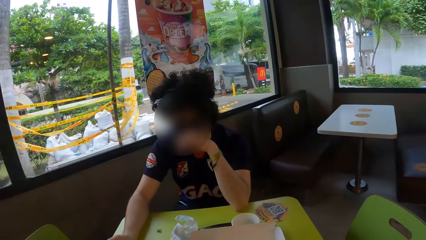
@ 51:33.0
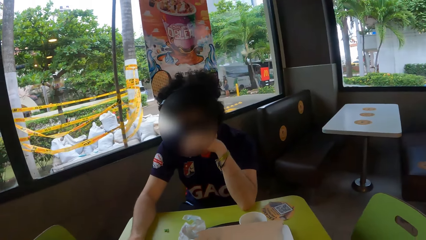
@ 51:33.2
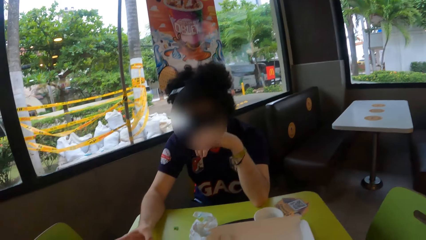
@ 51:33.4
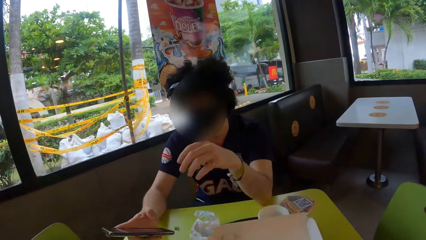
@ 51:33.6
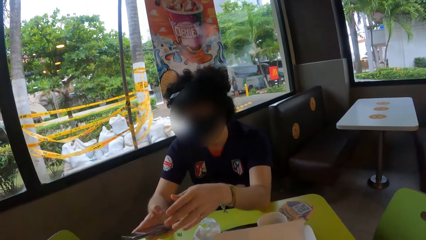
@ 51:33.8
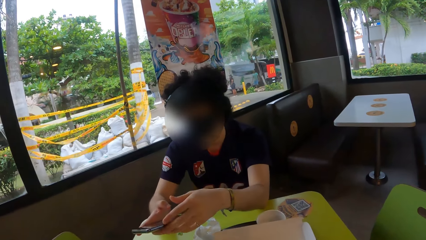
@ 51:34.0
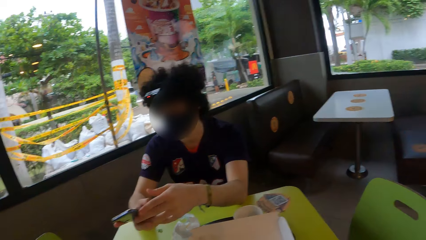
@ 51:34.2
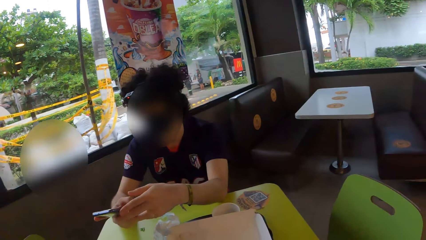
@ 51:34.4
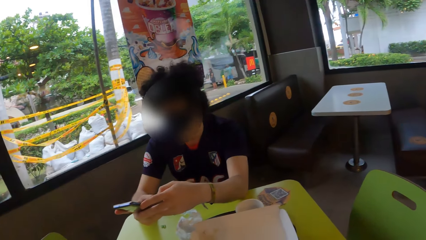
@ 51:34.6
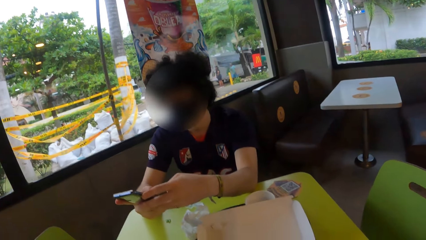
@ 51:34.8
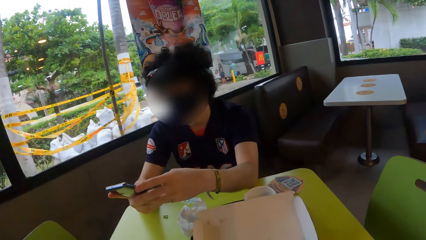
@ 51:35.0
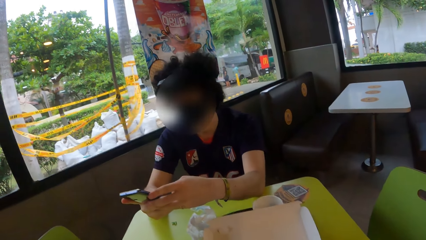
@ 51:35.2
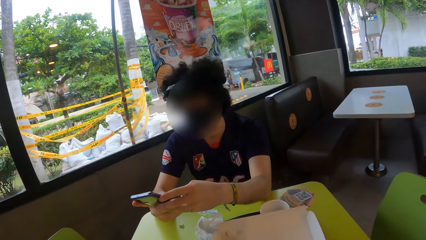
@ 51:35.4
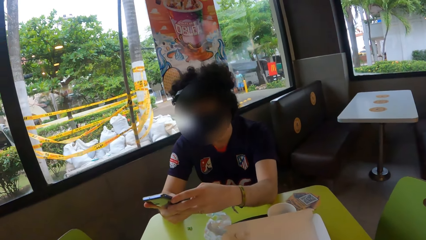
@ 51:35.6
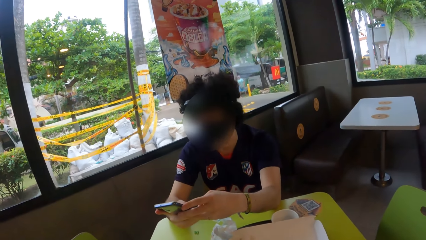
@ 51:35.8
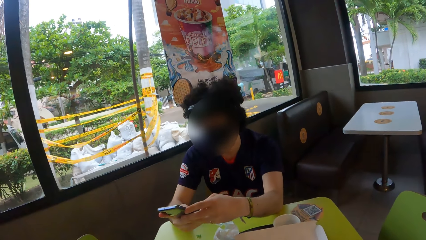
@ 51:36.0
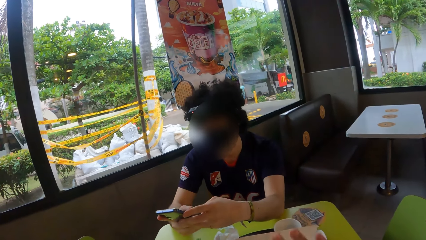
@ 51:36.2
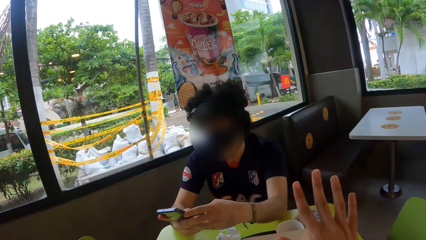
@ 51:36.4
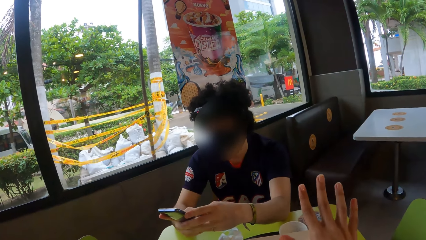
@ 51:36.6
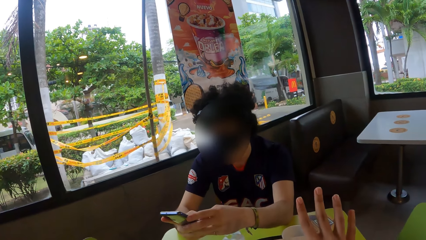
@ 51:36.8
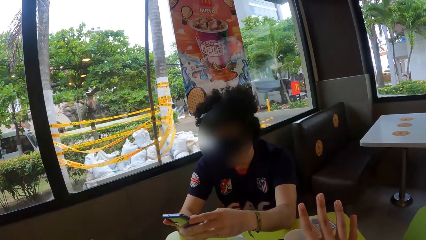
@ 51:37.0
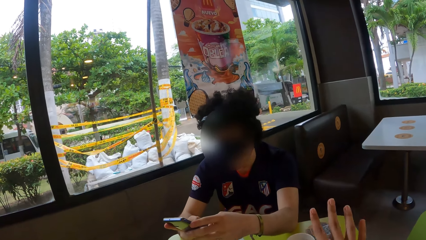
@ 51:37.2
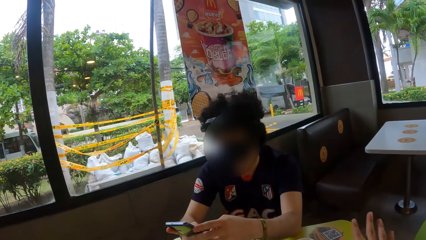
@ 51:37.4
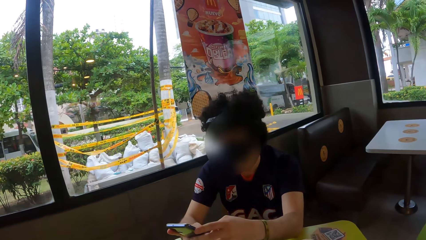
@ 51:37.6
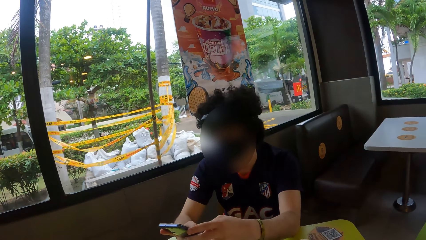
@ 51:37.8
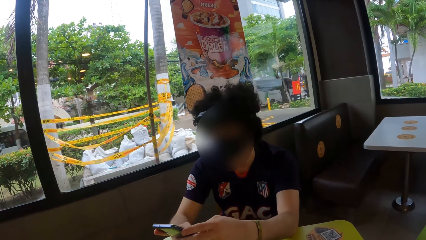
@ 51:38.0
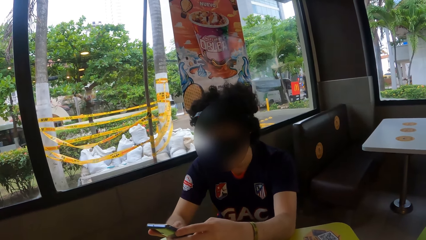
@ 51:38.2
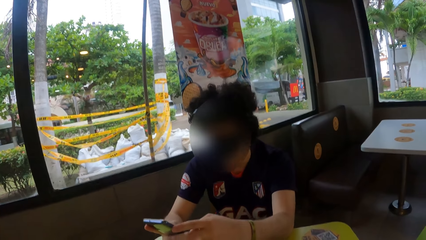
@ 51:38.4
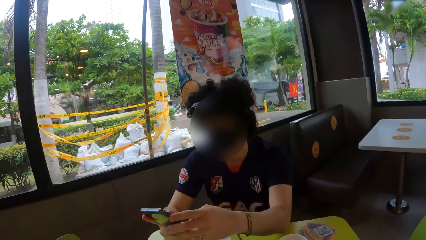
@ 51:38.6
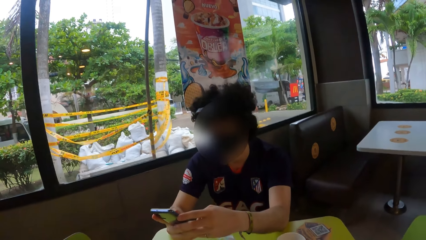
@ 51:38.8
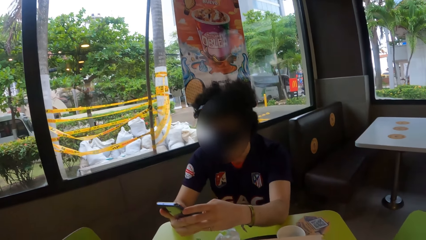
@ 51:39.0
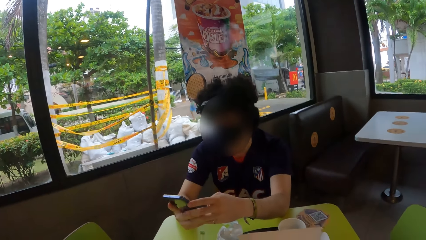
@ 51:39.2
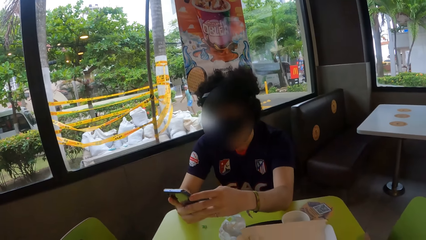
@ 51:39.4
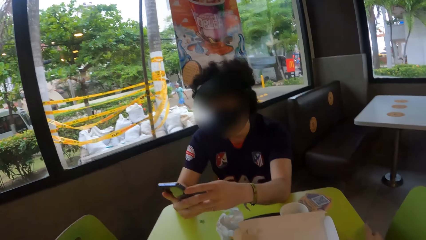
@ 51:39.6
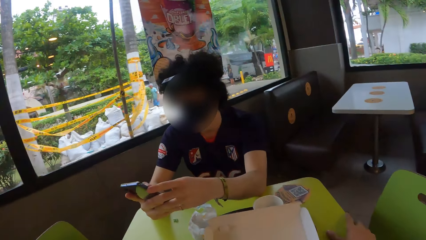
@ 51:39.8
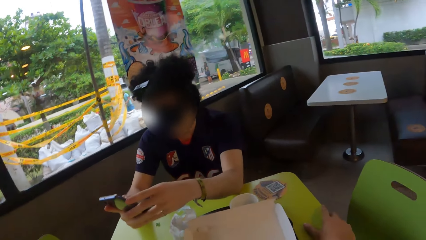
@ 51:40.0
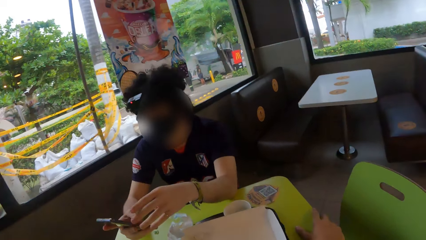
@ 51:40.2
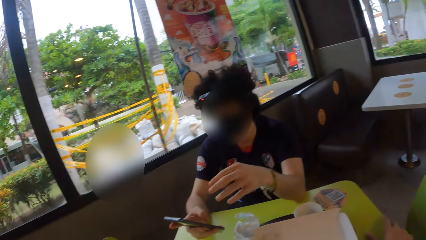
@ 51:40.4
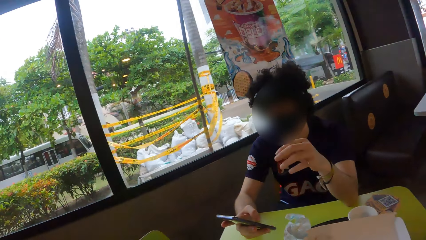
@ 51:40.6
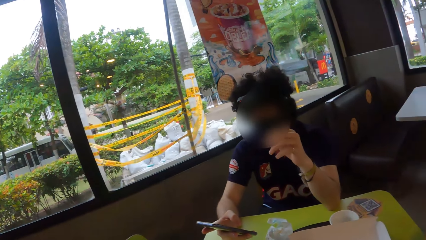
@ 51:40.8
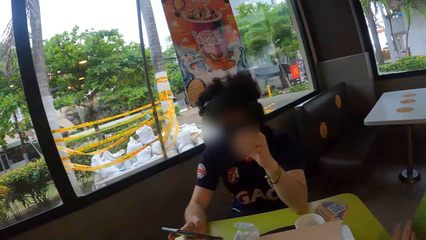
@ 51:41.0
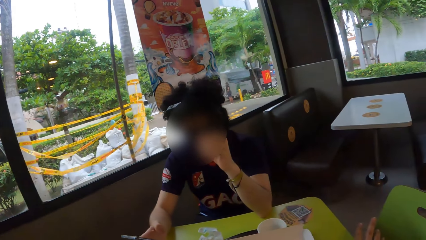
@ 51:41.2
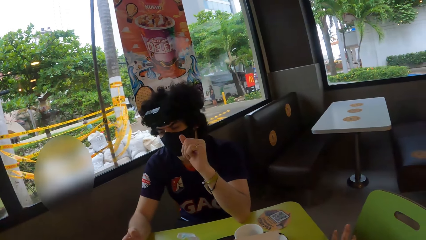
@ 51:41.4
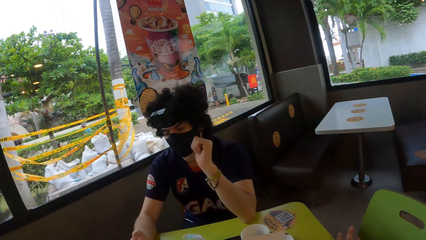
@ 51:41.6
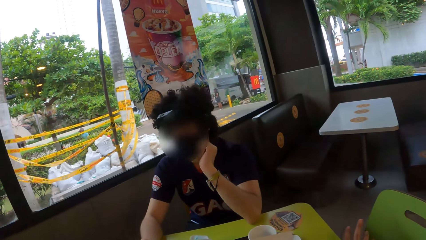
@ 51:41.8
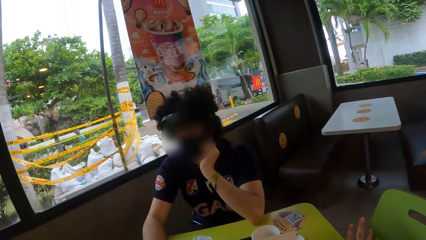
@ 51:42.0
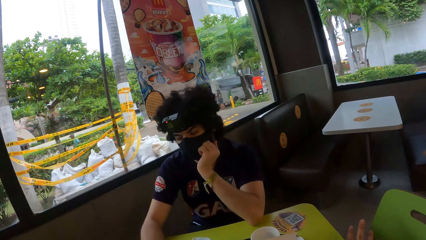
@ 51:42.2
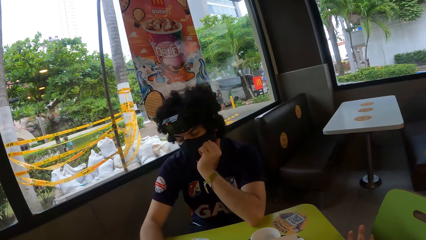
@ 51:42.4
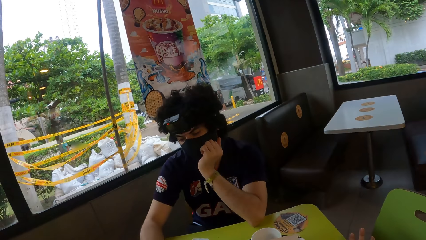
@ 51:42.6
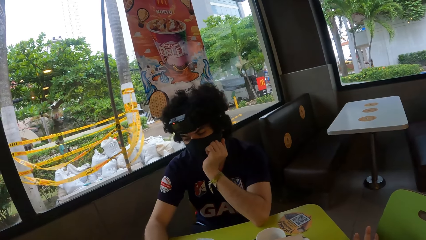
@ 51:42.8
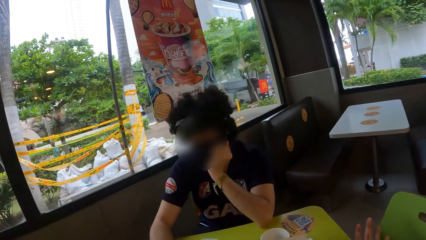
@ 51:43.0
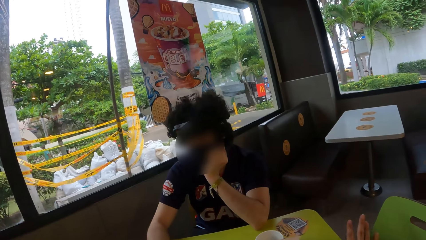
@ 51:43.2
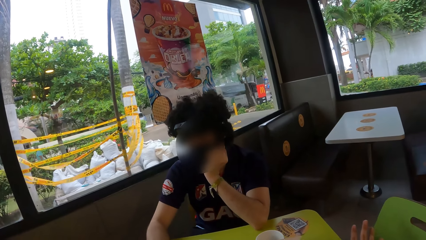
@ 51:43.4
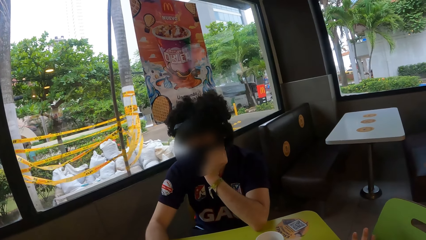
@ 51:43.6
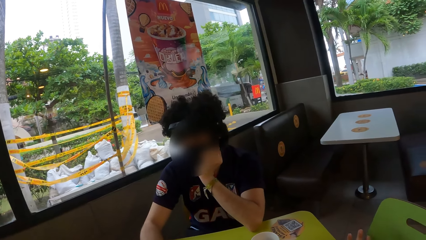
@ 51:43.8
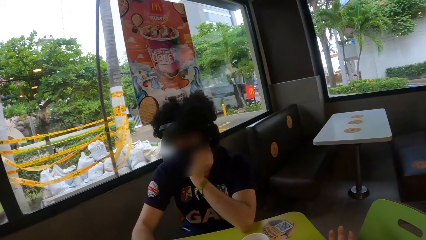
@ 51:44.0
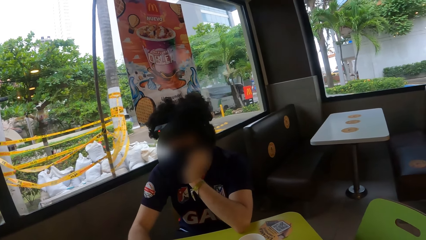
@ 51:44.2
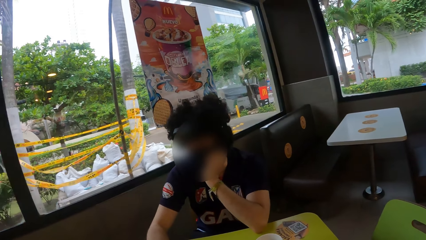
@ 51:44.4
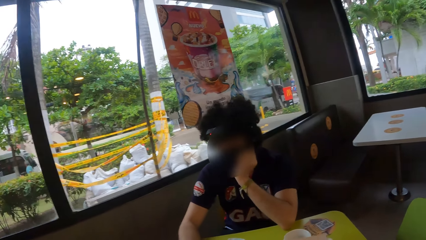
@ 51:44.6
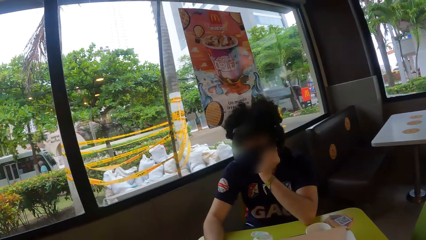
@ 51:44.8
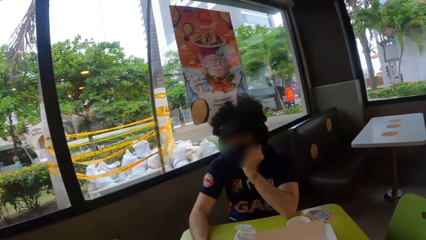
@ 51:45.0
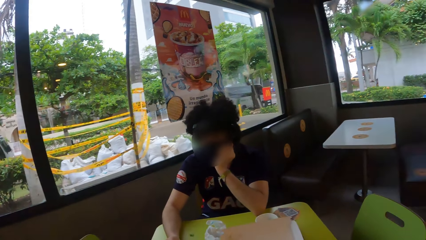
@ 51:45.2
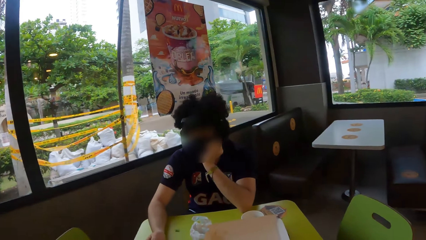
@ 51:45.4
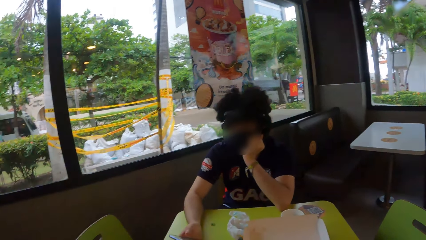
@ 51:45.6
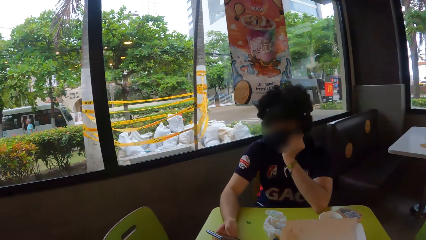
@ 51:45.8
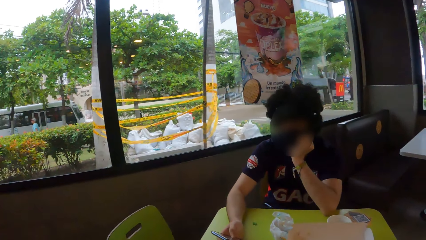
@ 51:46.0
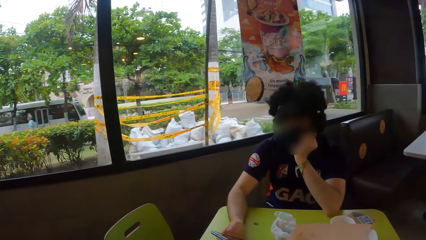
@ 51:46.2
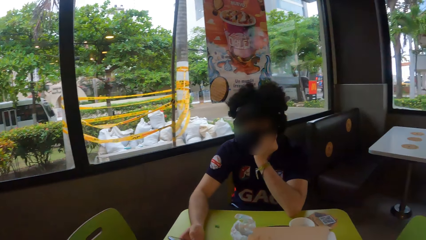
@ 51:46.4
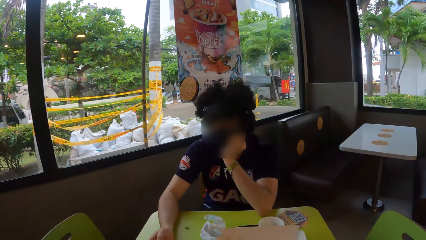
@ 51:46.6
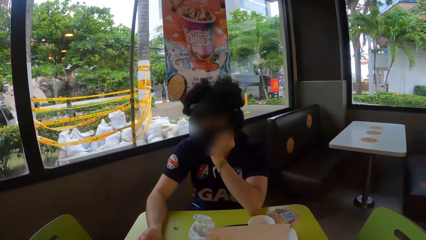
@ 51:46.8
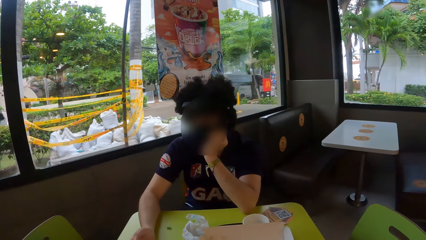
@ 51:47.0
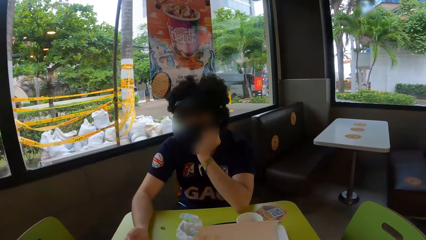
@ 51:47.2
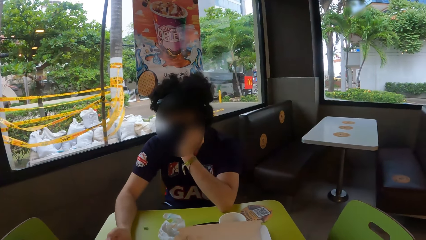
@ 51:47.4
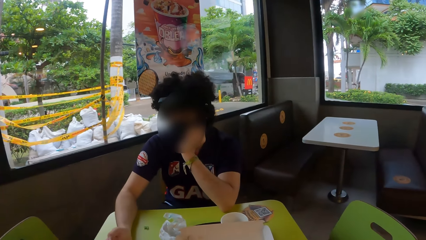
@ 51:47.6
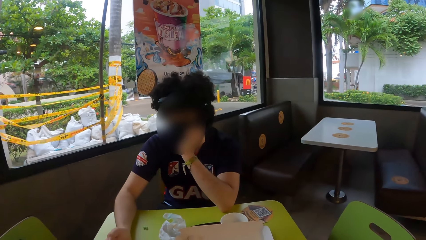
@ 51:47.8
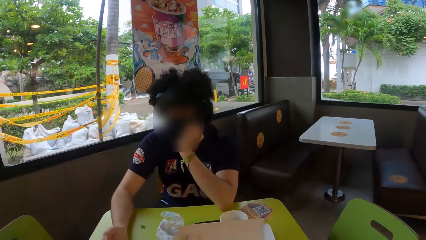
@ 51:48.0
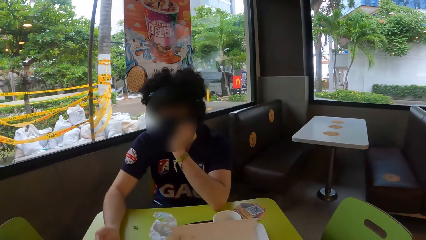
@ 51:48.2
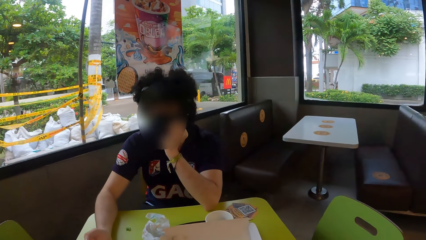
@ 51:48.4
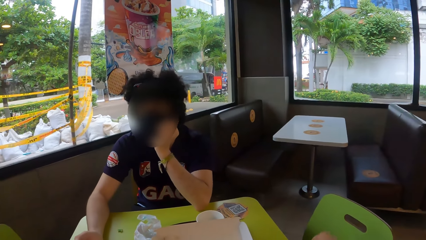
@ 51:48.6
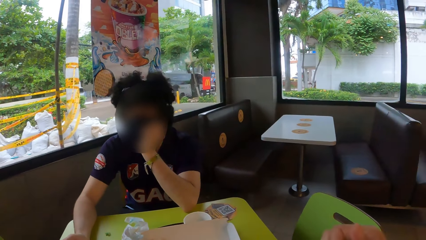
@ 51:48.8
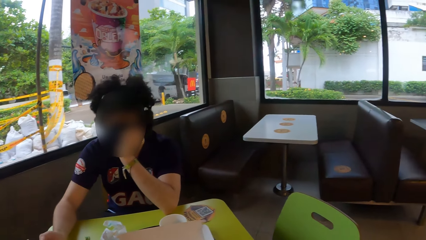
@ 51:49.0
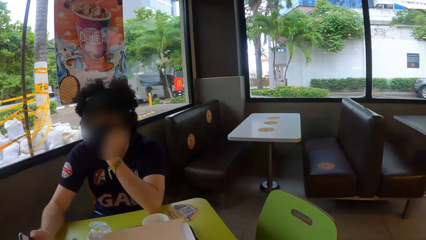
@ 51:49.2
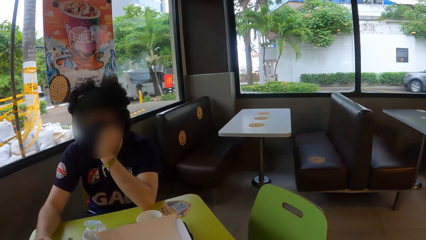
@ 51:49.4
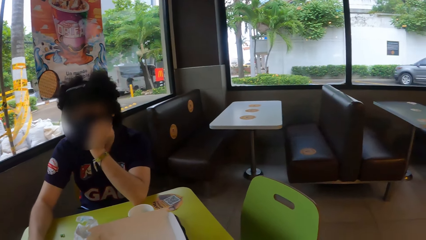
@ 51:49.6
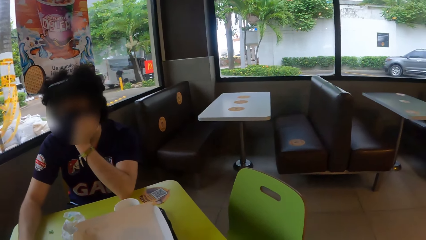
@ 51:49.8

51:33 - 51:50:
A man operates the phone with both hands. The camera wearer signs. They raise the right hand. They hold the table. The man holds his face. The camera wearer taps the table.
